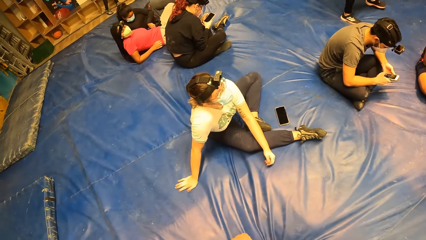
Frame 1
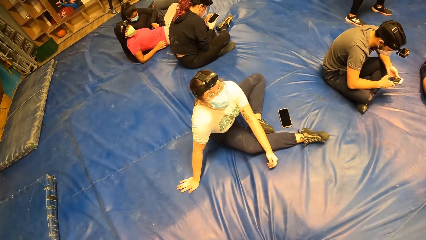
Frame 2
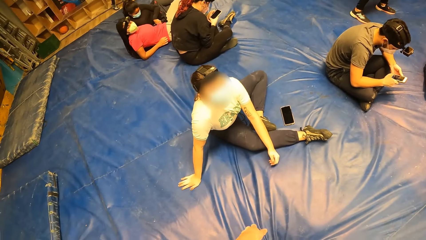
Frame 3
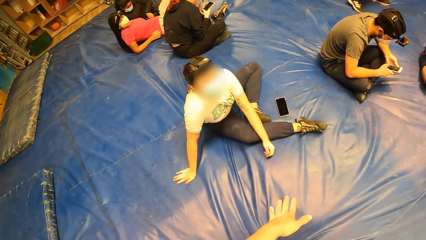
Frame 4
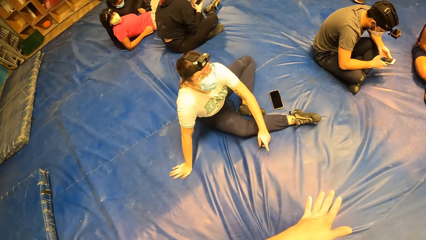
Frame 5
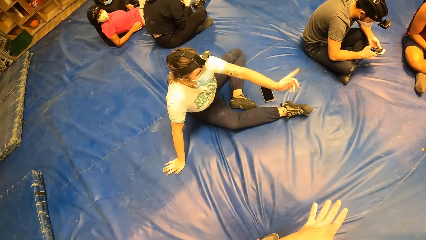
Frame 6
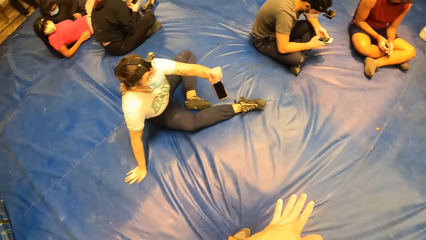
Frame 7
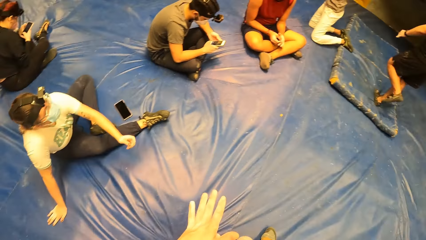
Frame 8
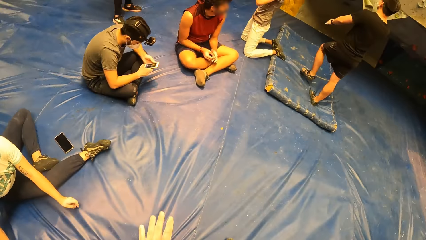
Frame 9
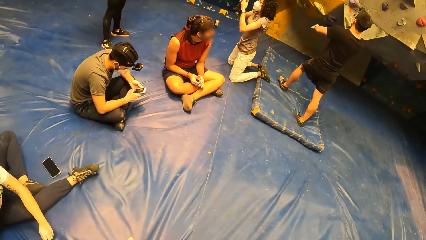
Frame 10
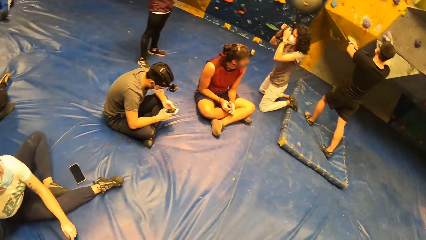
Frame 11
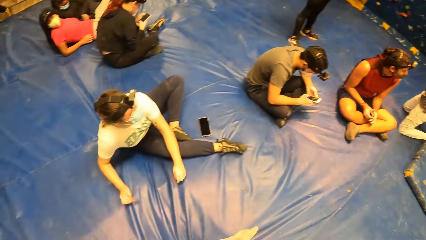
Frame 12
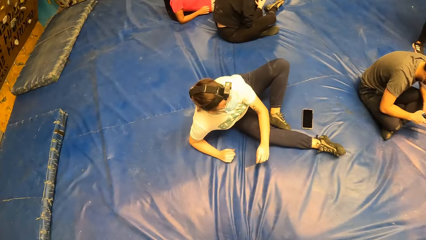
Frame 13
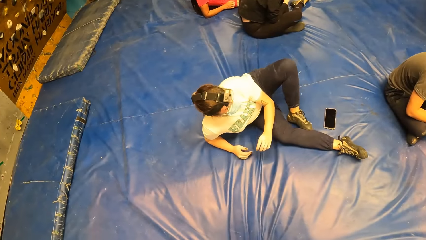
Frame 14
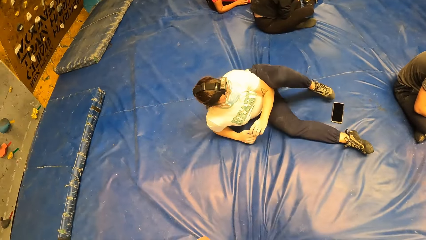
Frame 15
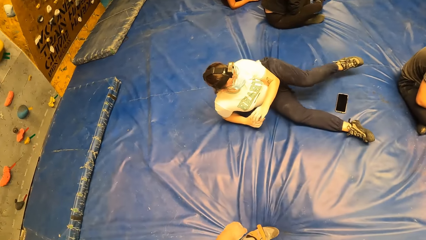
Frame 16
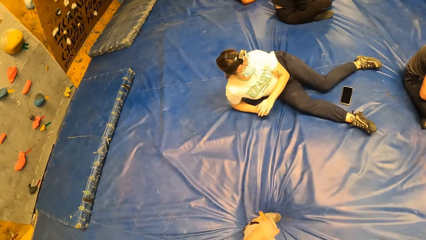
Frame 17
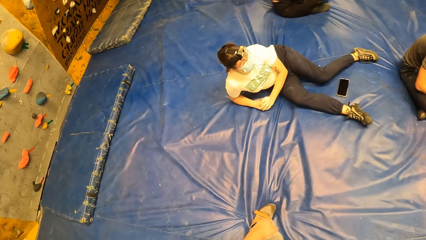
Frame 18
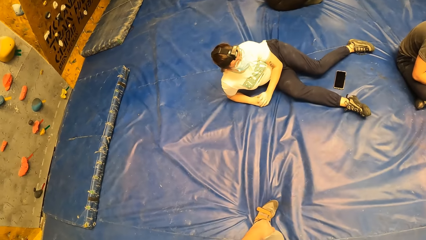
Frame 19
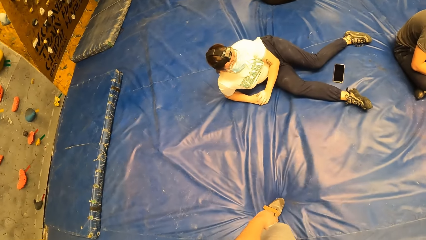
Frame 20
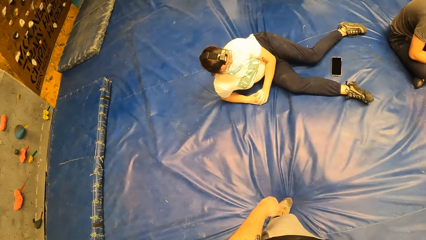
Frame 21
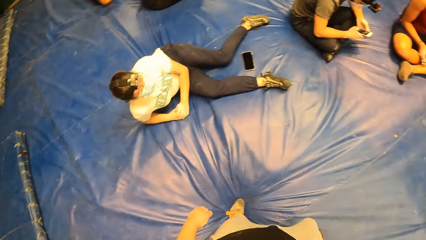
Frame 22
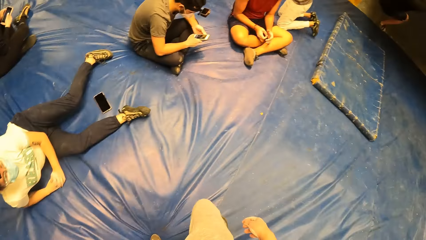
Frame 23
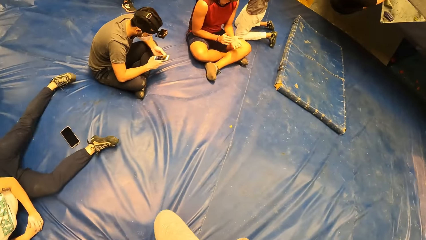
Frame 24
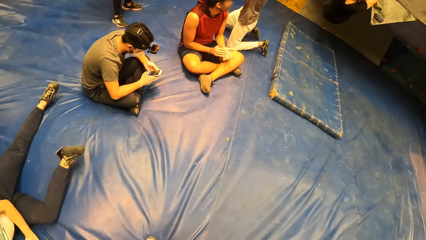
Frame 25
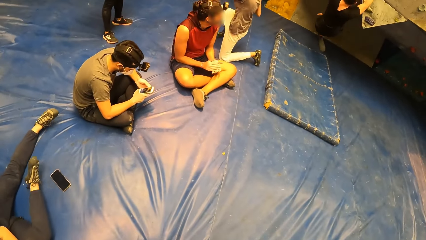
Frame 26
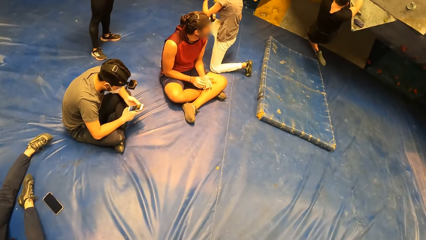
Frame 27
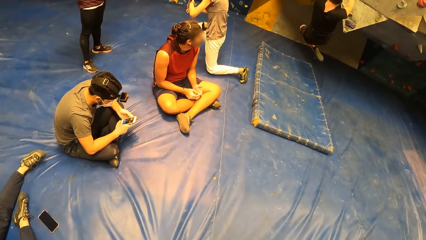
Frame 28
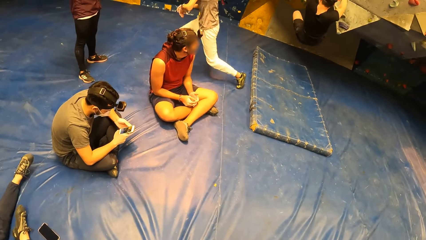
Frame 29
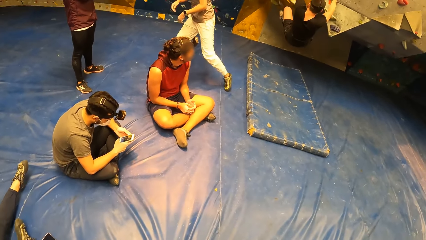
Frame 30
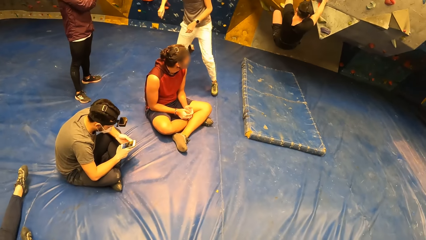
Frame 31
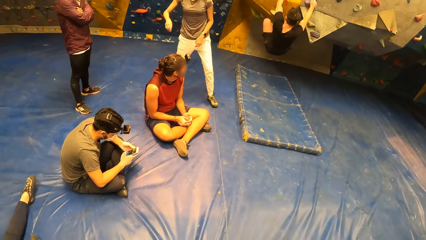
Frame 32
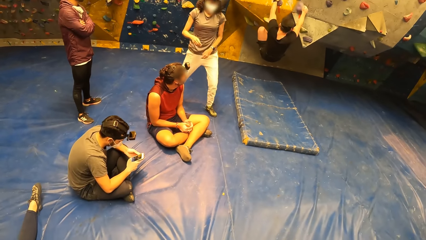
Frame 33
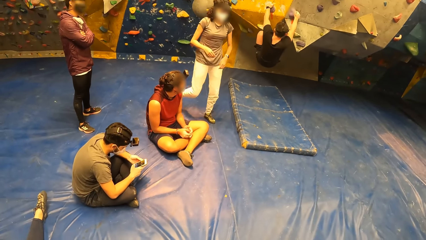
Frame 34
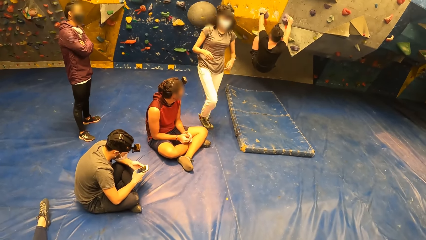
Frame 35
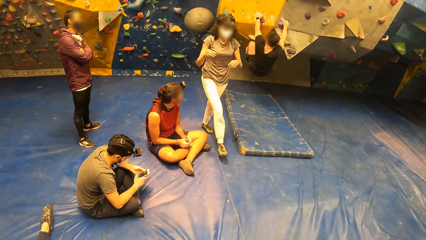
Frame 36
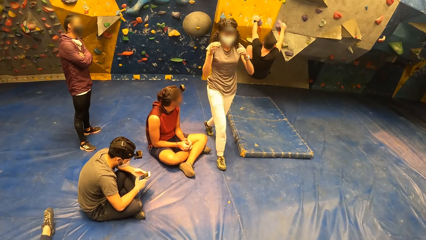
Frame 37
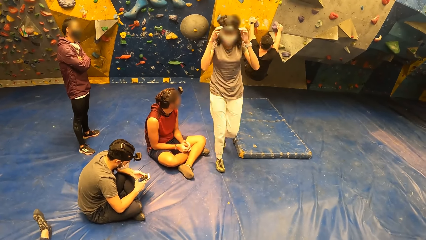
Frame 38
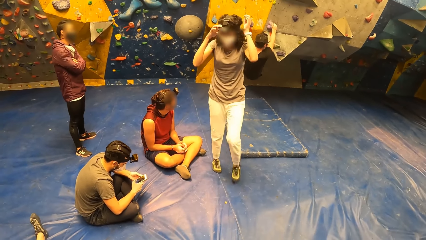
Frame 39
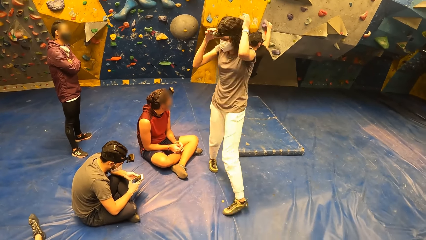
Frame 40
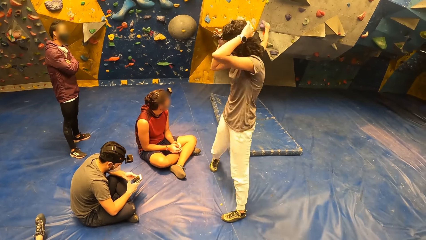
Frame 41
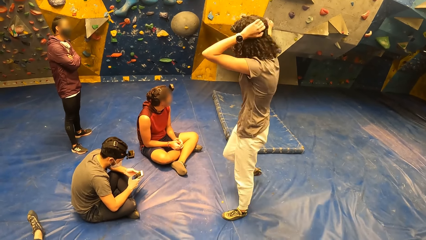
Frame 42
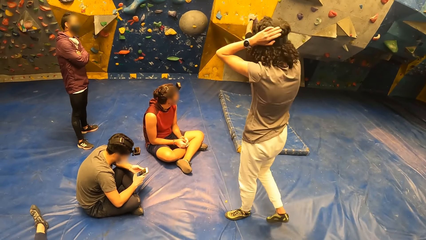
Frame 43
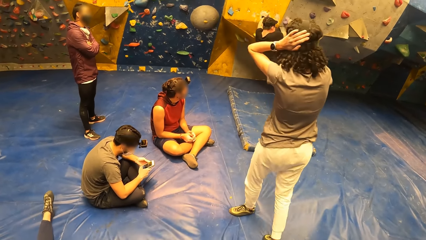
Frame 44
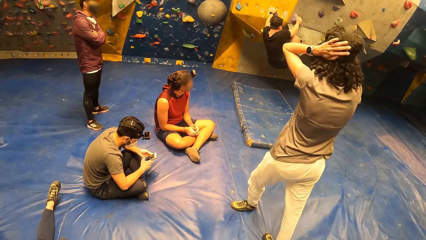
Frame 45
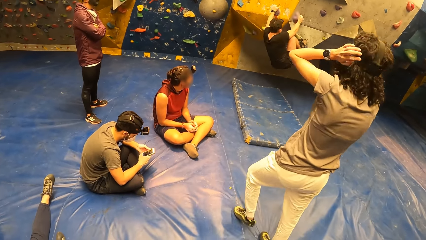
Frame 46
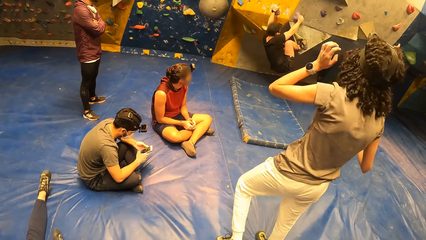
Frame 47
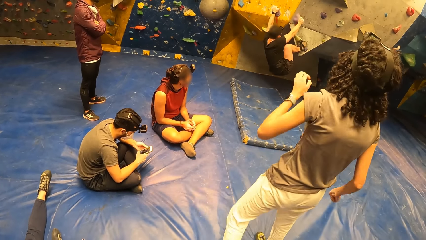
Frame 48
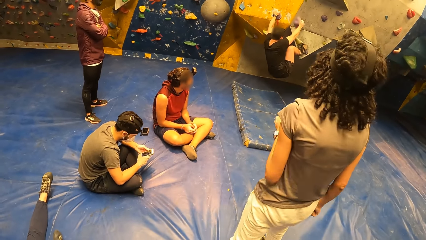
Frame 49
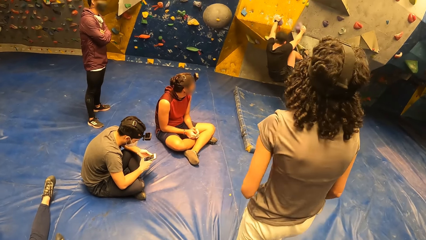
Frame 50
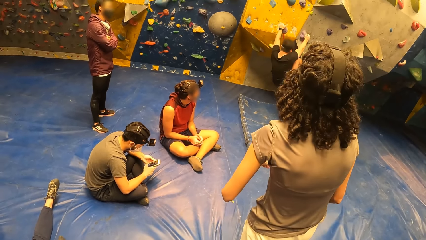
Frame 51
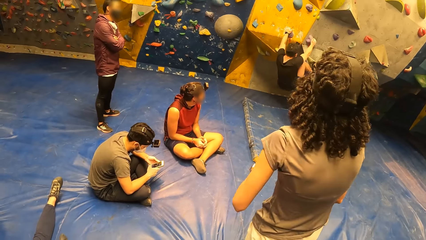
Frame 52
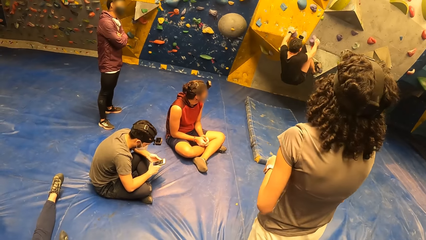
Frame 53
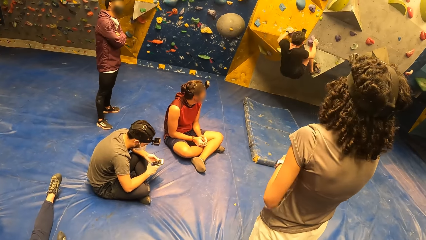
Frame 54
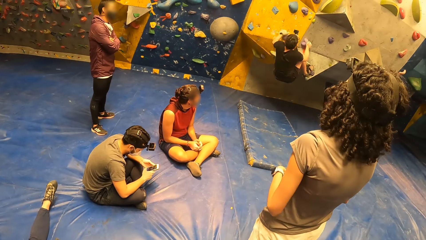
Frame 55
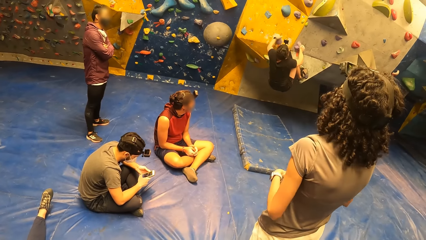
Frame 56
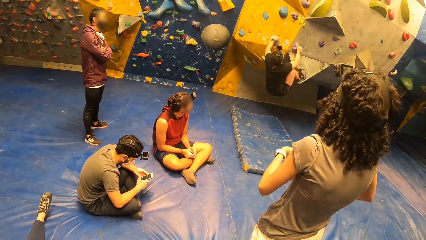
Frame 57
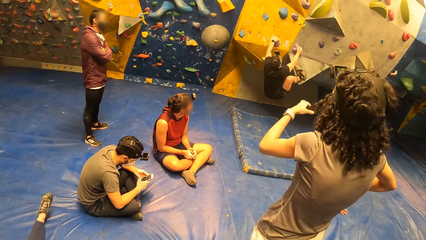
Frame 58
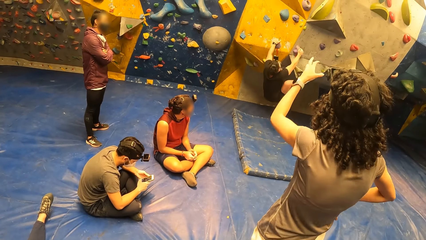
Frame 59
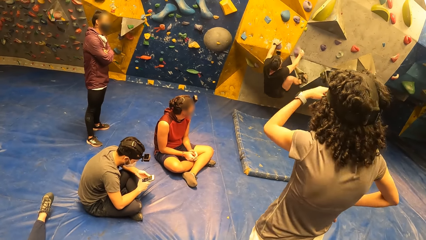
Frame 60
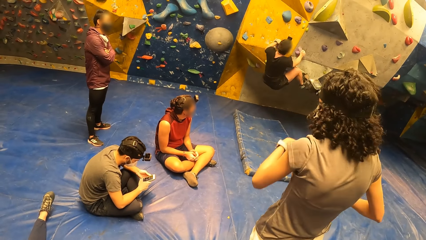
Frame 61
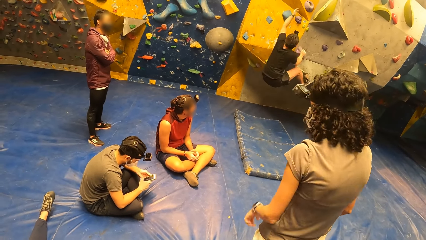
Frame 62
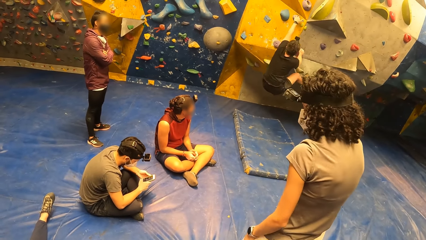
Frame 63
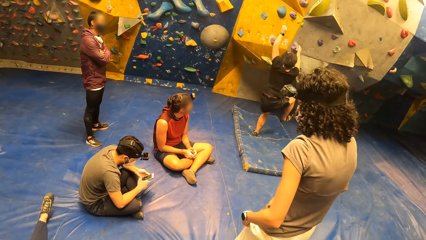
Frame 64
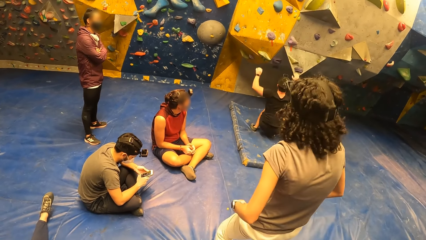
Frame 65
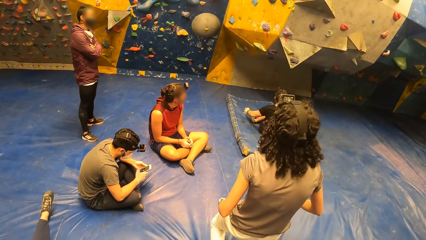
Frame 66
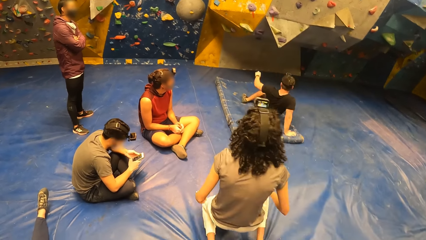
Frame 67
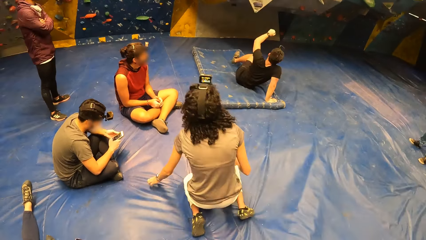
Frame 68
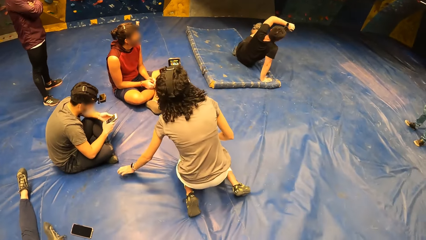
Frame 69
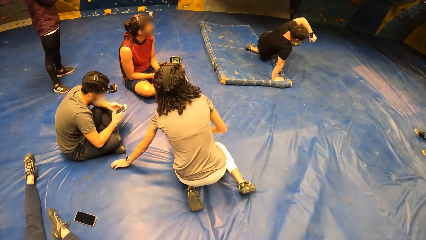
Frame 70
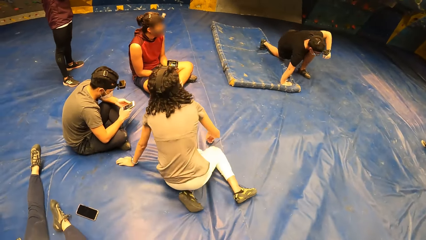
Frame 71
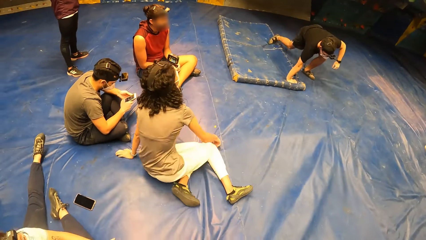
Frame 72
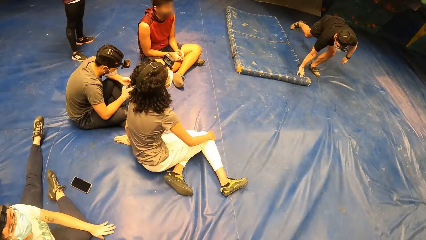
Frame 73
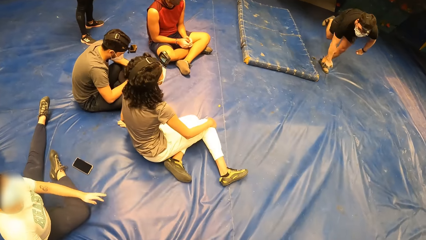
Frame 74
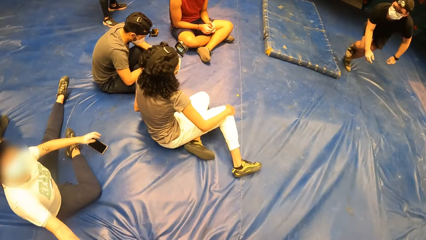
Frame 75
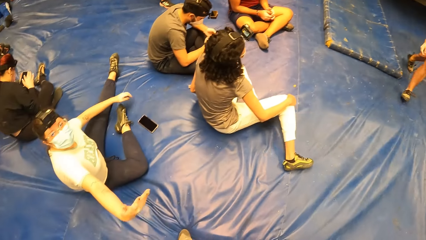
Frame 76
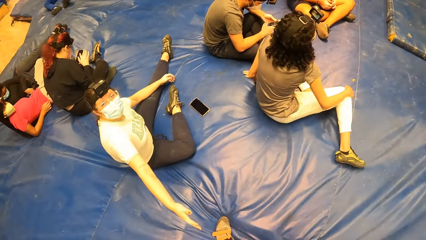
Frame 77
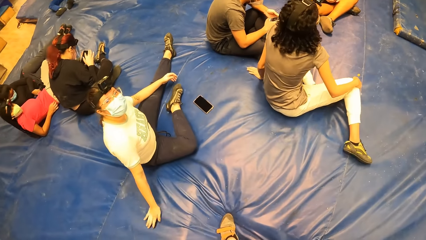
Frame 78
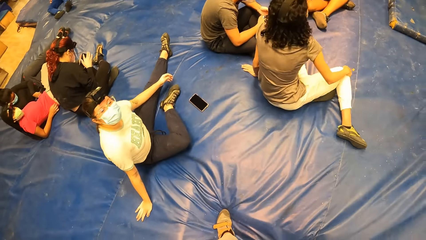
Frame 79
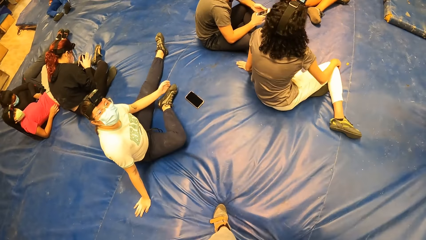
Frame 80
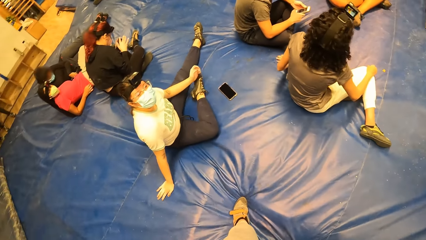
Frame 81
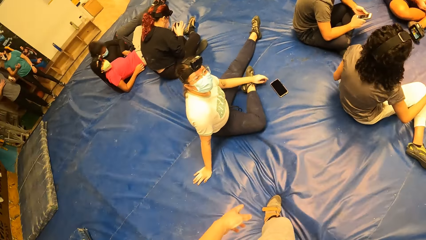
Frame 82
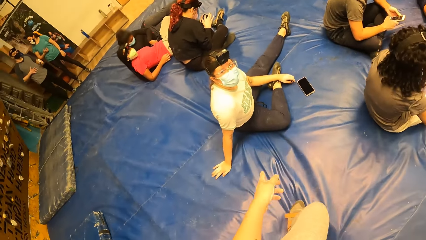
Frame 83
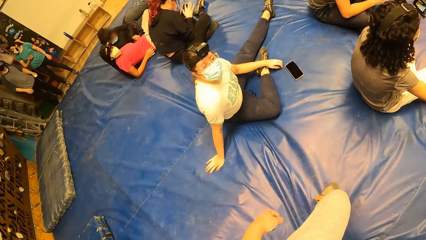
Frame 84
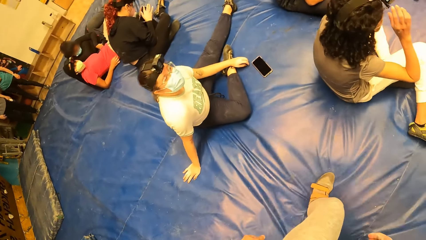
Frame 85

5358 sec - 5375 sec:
A woman converses with the camera wearer. Another woman leans on the bouncing castle. A man climbs the wall. A third woman walks around. The man drops from the wall and walks around.
